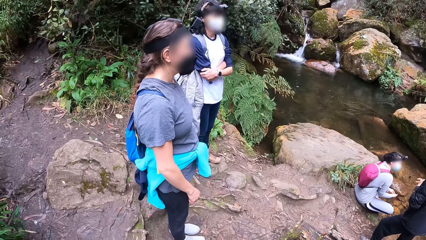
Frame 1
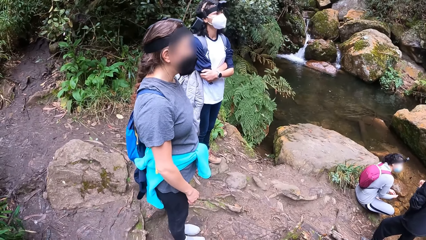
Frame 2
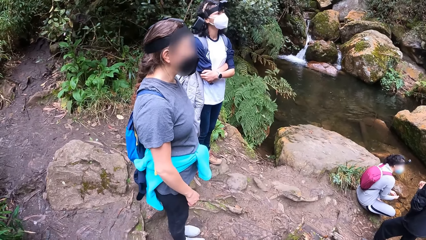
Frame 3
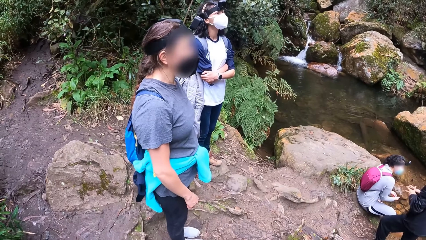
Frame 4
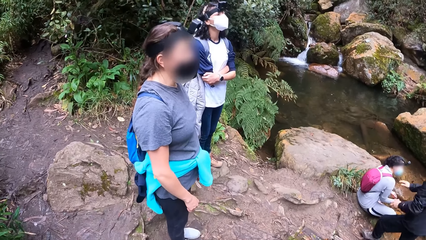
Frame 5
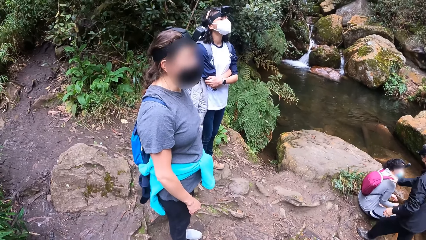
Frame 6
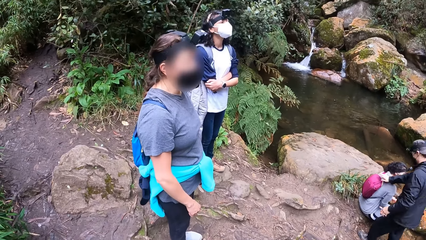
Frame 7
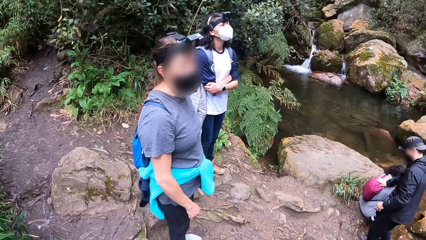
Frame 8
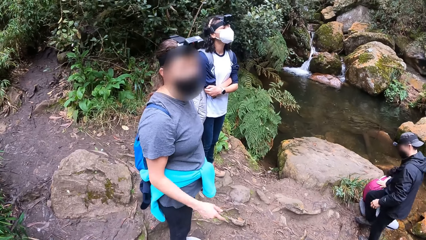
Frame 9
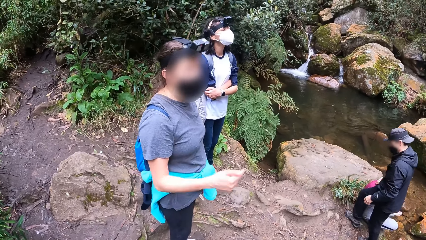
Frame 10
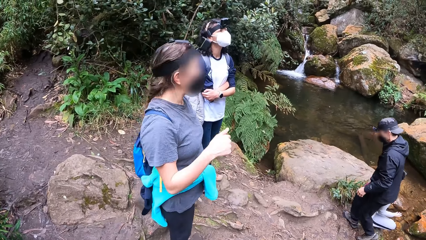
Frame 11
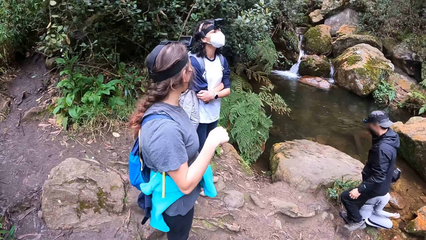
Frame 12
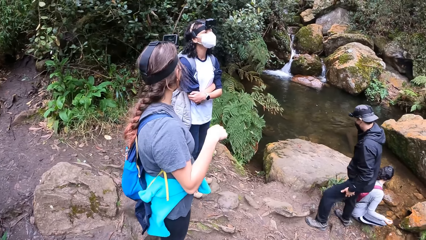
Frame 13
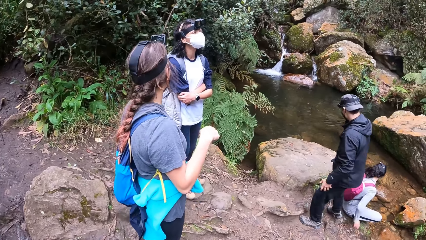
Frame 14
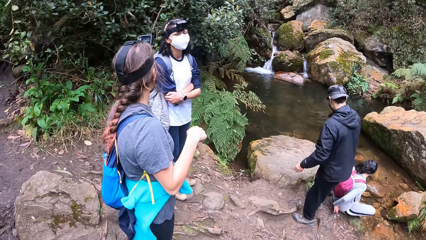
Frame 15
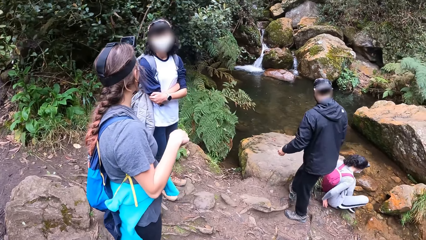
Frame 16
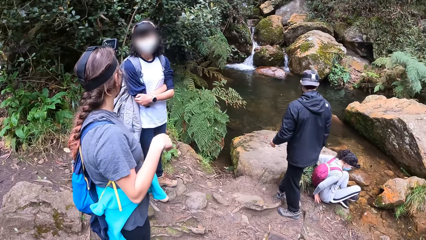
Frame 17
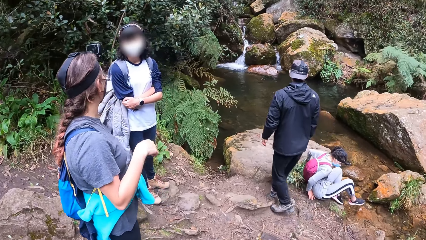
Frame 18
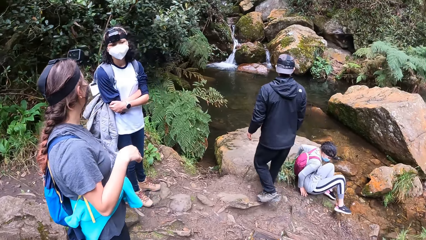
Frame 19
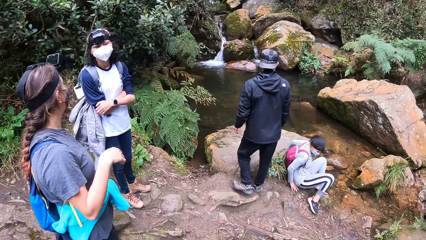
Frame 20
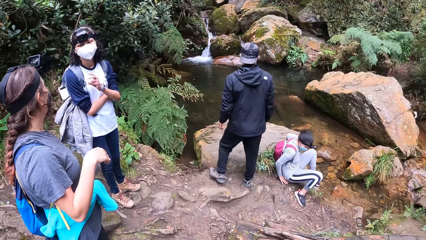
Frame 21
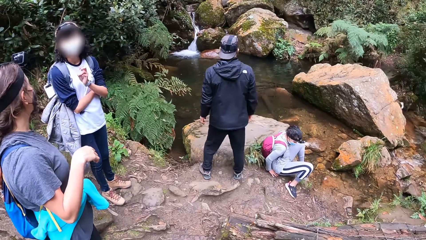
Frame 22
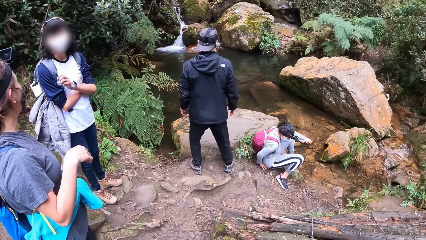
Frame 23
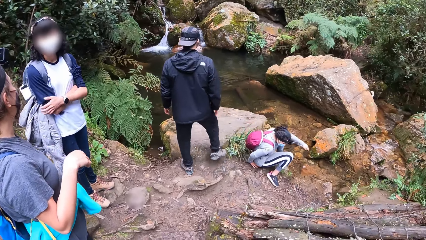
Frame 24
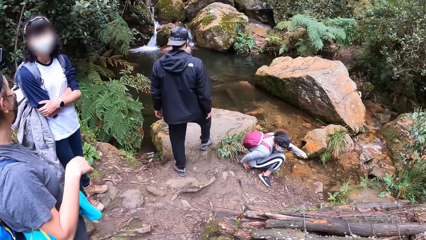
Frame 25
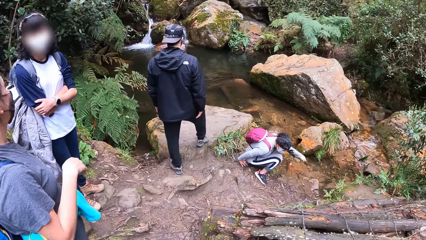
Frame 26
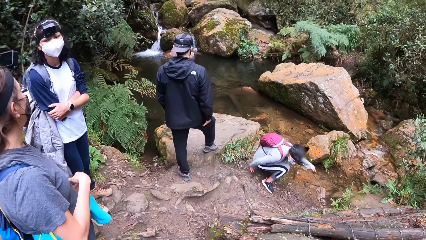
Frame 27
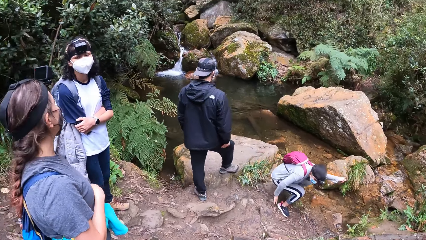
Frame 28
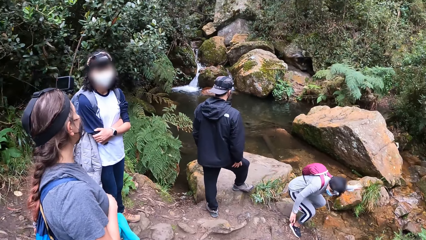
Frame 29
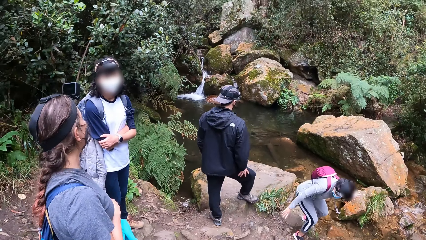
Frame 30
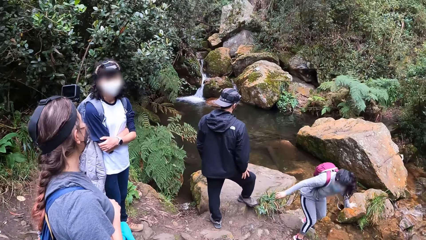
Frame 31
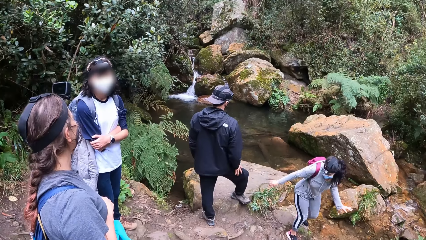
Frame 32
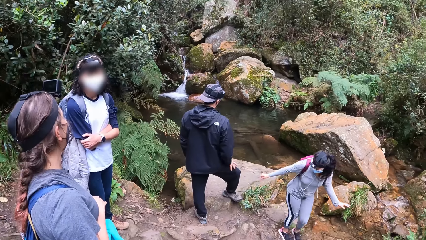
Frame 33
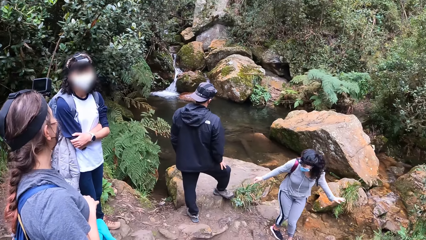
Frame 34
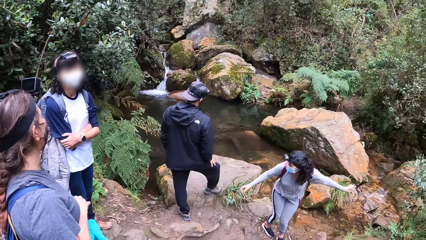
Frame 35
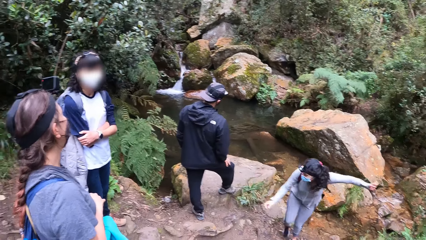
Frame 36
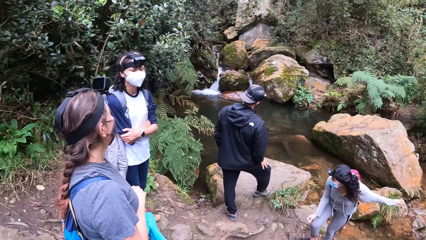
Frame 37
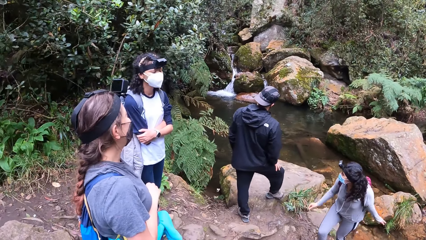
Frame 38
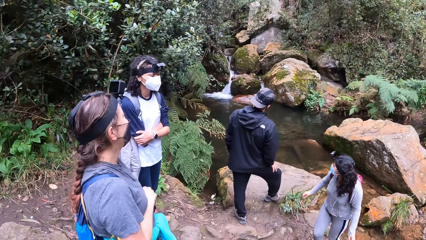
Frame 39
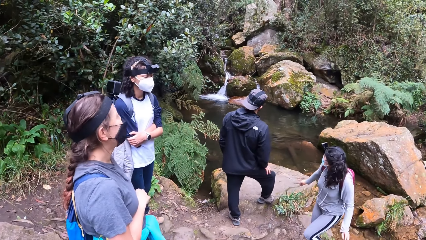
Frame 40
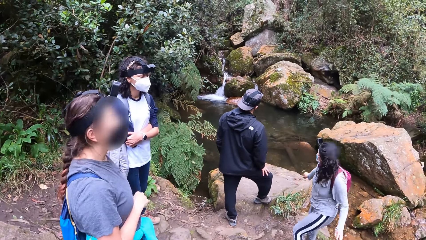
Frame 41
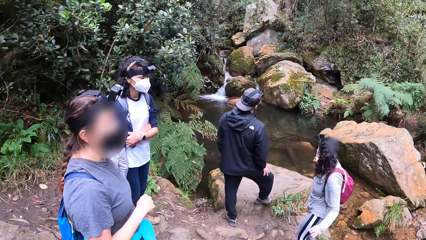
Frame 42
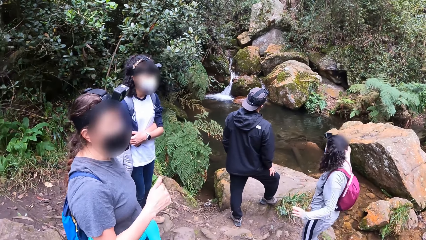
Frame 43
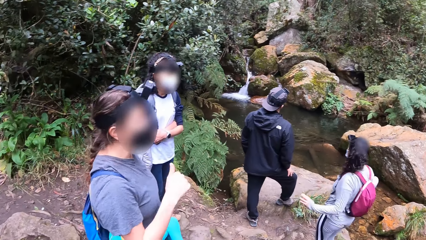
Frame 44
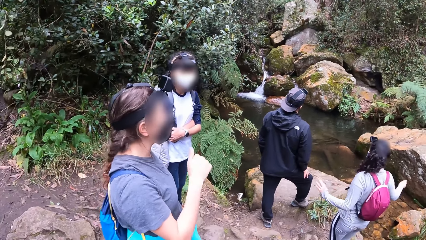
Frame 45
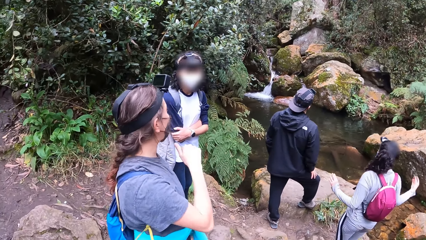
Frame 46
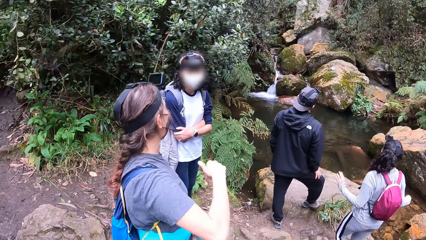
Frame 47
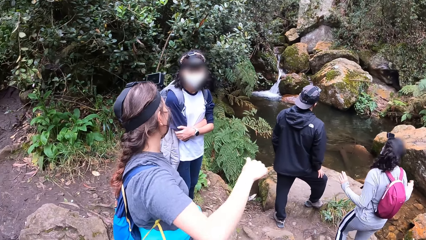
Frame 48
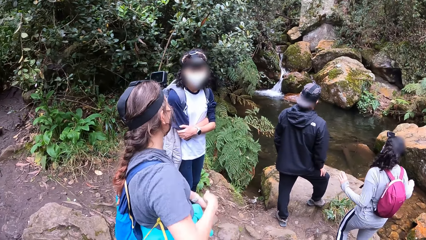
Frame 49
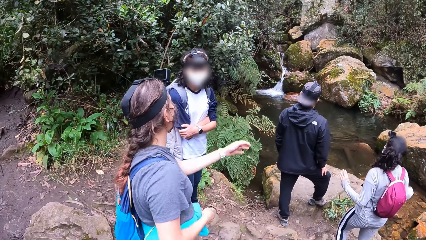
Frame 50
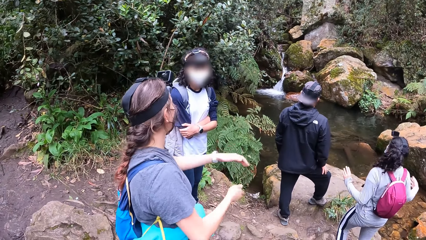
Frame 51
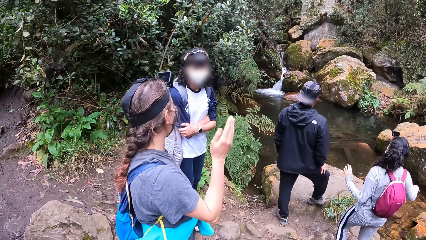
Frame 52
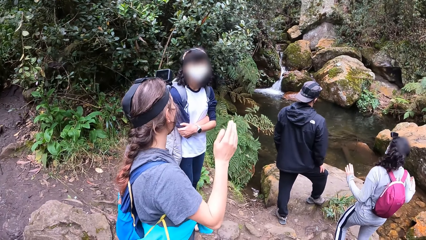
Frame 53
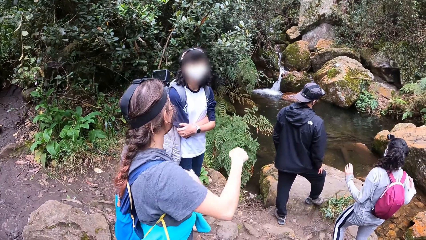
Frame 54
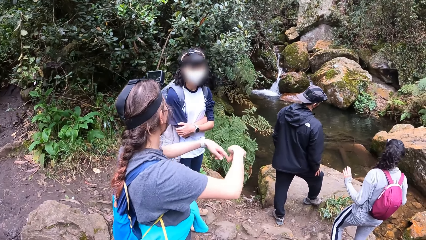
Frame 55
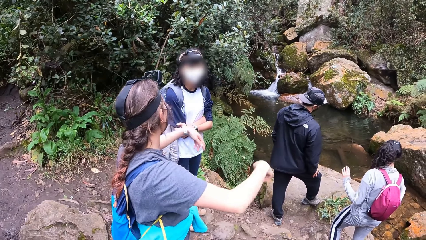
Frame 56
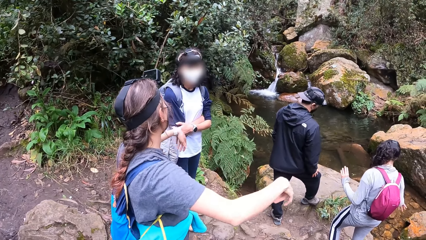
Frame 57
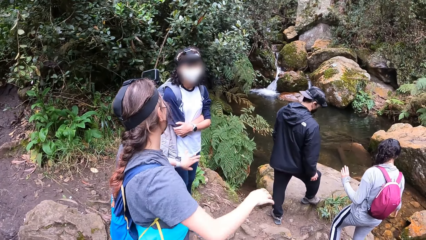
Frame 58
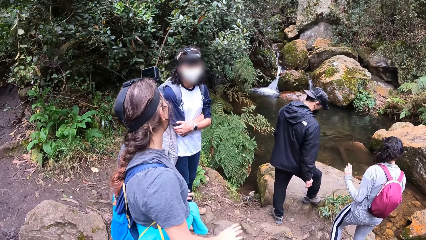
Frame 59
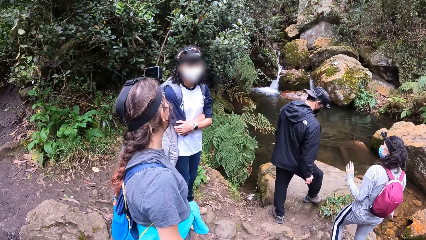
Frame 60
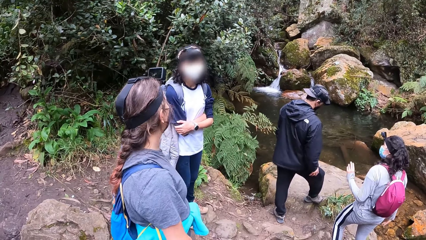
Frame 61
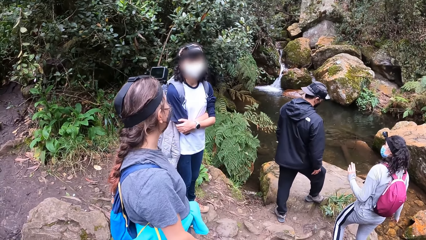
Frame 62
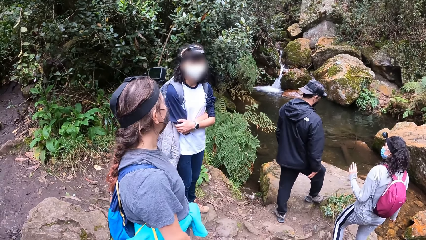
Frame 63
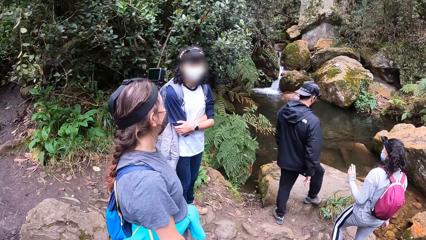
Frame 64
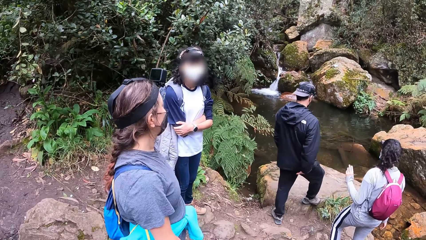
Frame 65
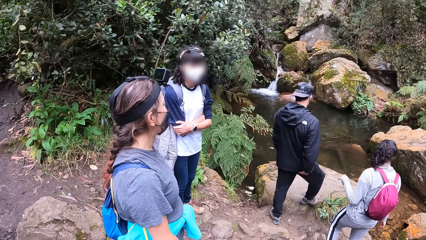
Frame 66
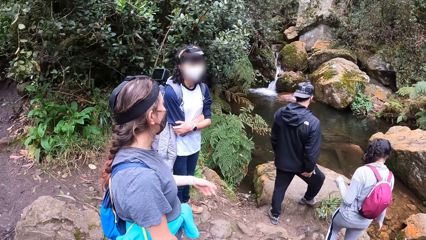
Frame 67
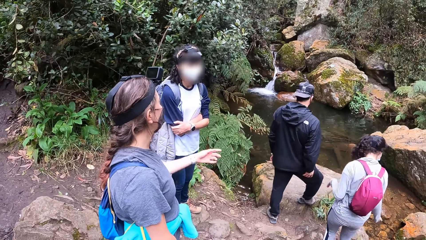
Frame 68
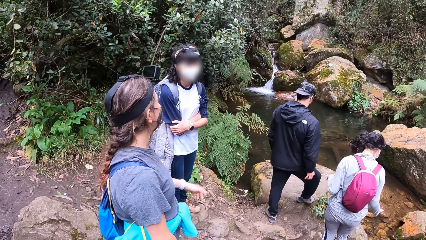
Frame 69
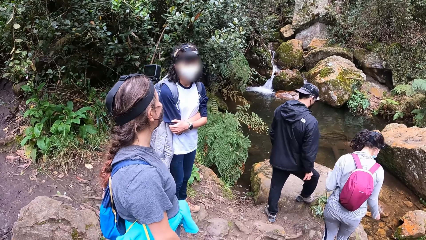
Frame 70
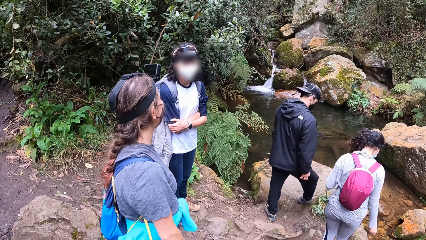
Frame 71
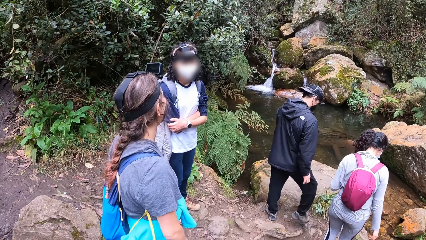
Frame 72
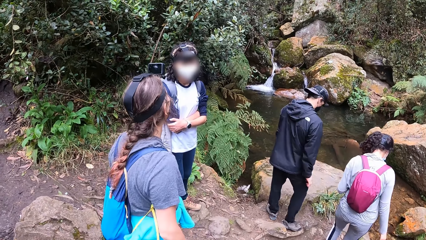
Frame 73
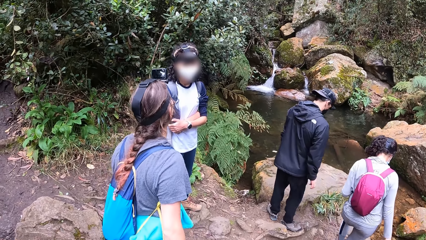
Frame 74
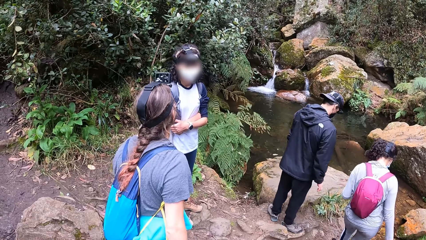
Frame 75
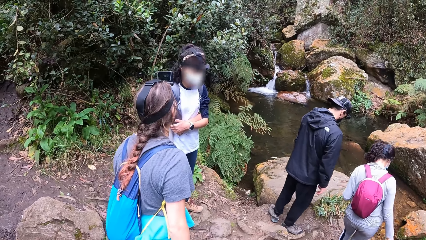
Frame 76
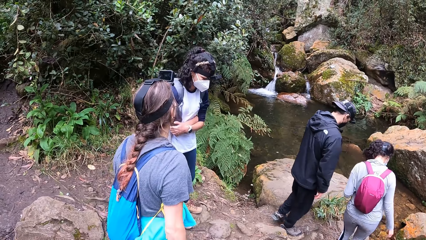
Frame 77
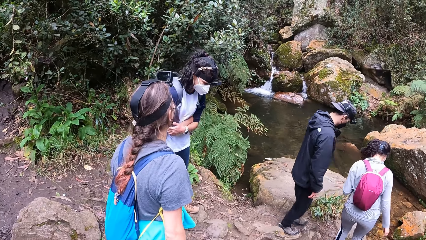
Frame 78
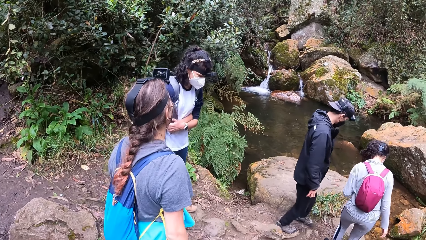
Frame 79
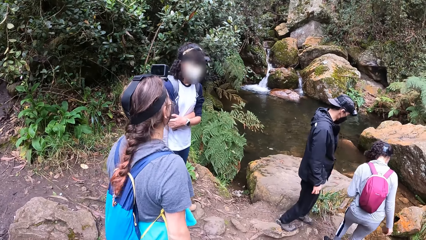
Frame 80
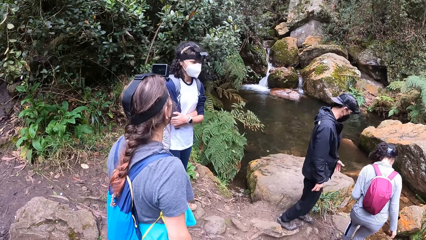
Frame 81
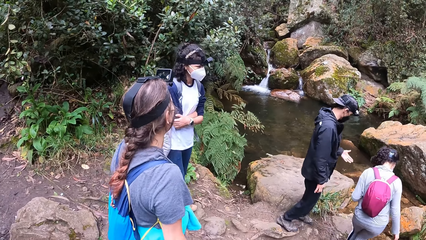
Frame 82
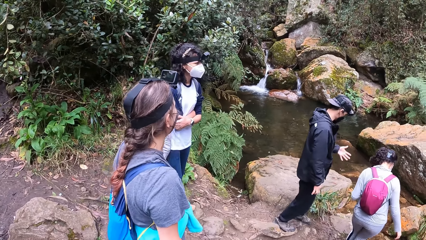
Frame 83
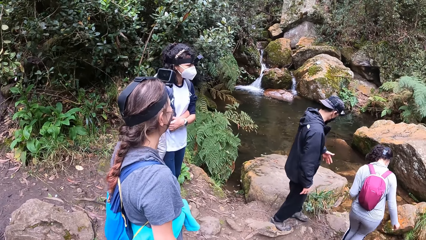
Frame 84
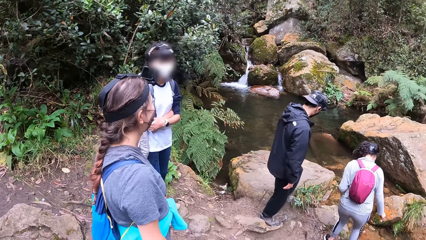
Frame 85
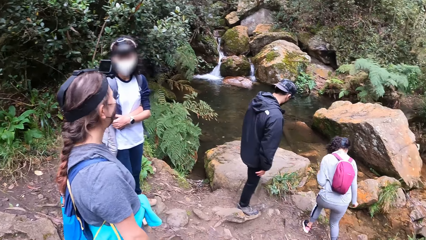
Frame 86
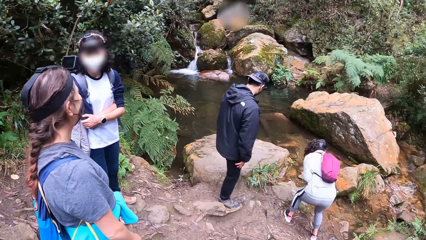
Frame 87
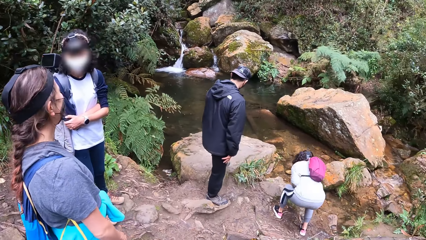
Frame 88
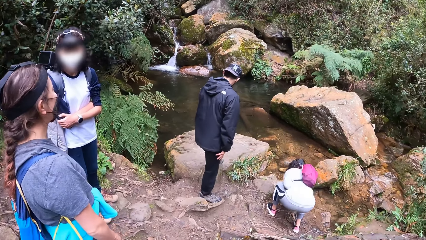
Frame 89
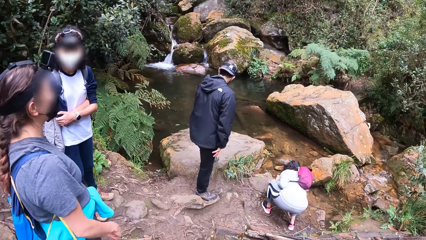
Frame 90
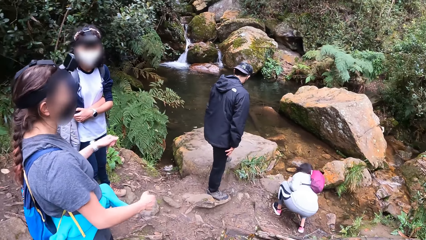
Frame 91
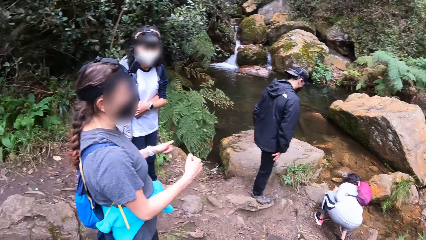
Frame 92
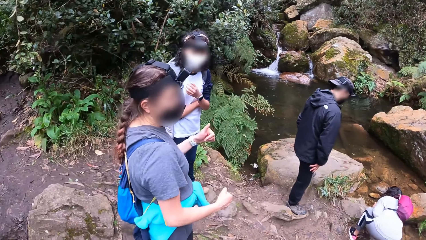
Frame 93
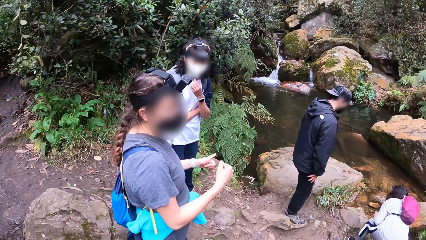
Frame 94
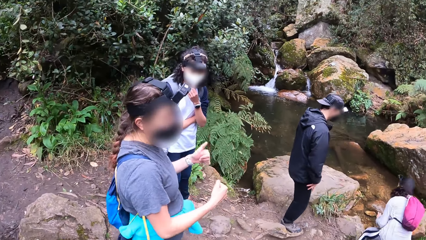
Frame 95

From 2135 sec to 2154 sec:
A man touches a woman with his right hand. Another woman points with her right hand. A lady interacts with another person. The first woman stands from the riverside. Another man gesticulates with his body. The first woman turns around. The other woman gesticulates with her body. The first woman wiggles her right hand at the riverside. She interacts with another person. She walks on the mountain. The first man stretches to the water in the river with his left hand. He places his left leg on the rock at the river side. The first woman touches the ground. She dips her right hand into the water in the river. The other man scratches his jaw with his left hand.
